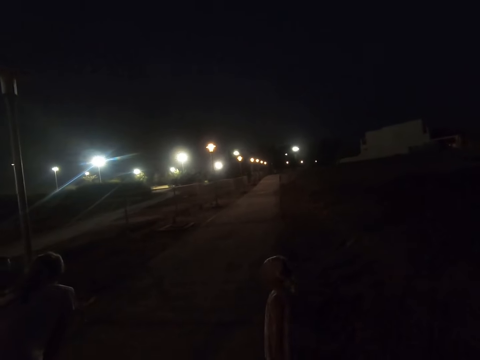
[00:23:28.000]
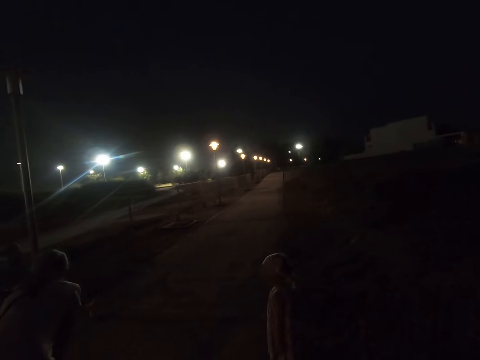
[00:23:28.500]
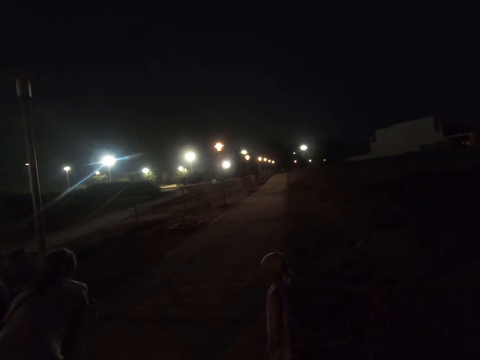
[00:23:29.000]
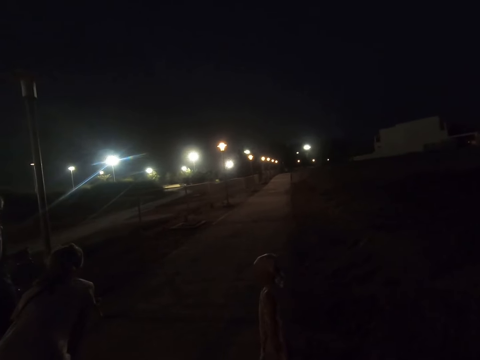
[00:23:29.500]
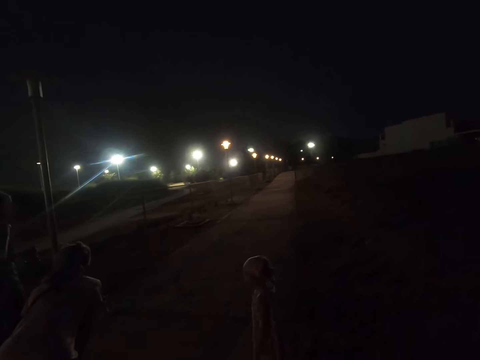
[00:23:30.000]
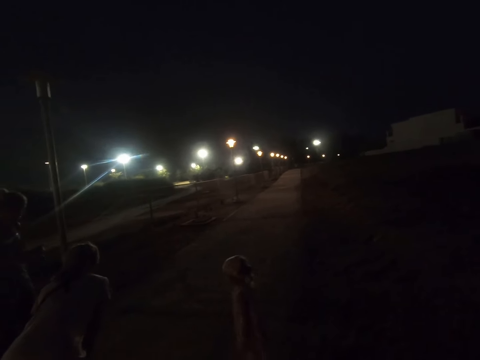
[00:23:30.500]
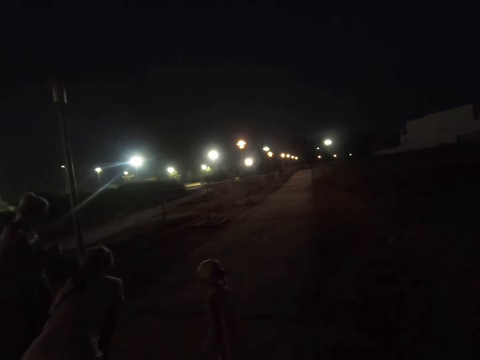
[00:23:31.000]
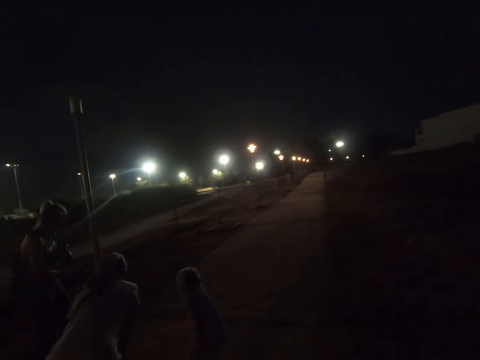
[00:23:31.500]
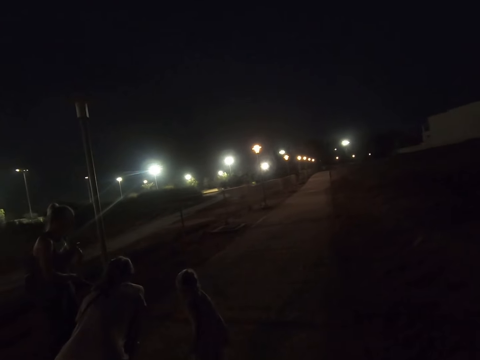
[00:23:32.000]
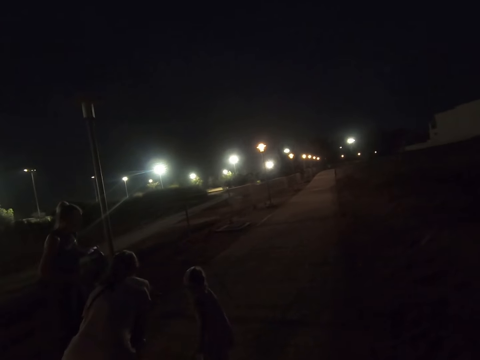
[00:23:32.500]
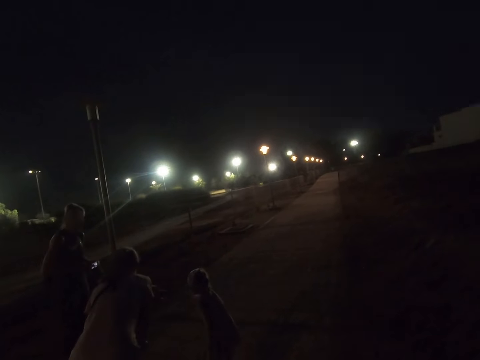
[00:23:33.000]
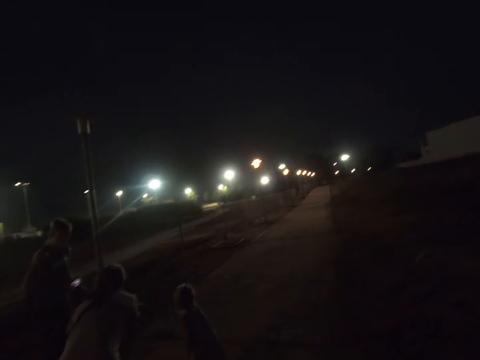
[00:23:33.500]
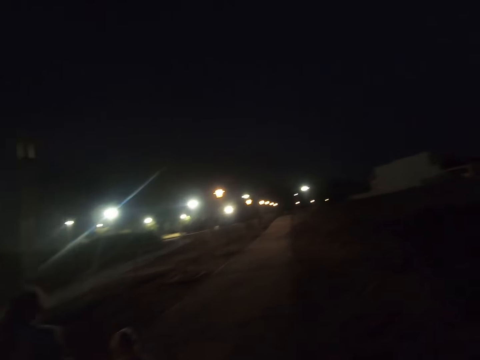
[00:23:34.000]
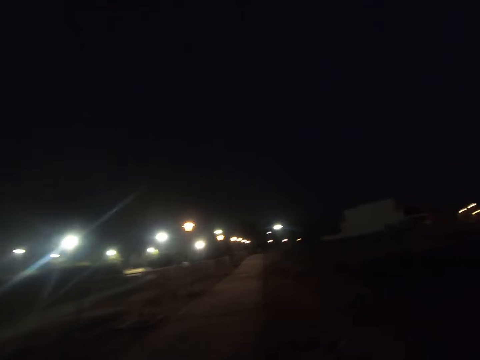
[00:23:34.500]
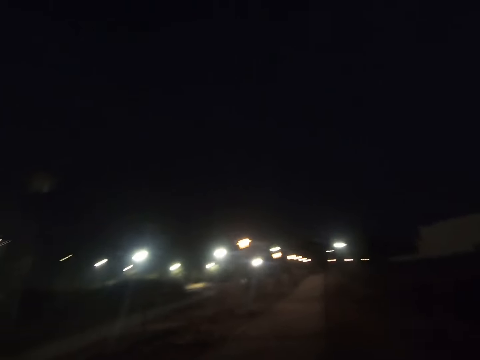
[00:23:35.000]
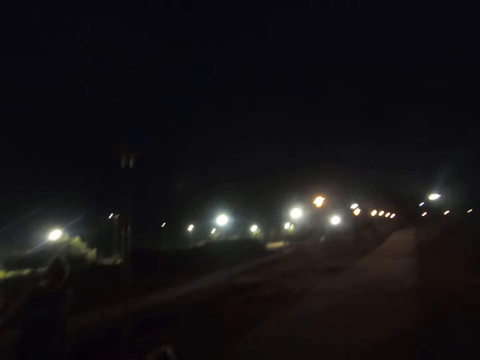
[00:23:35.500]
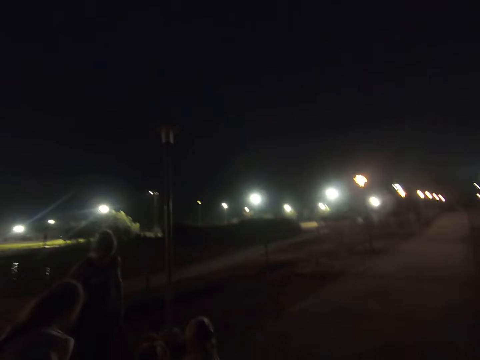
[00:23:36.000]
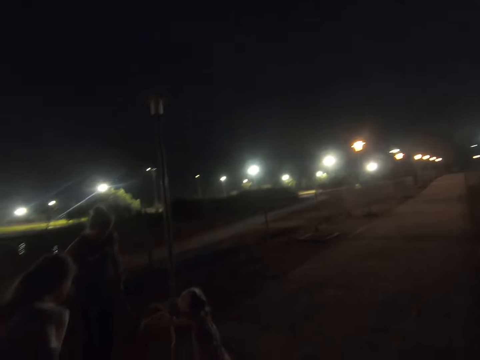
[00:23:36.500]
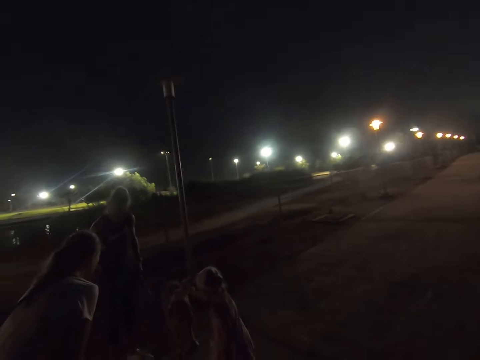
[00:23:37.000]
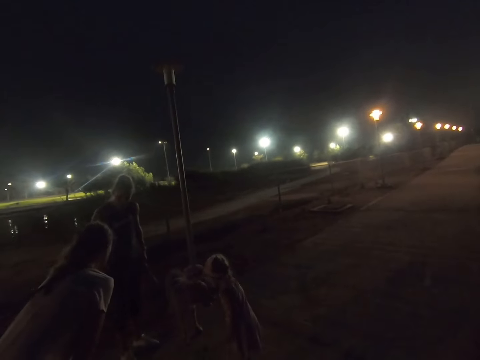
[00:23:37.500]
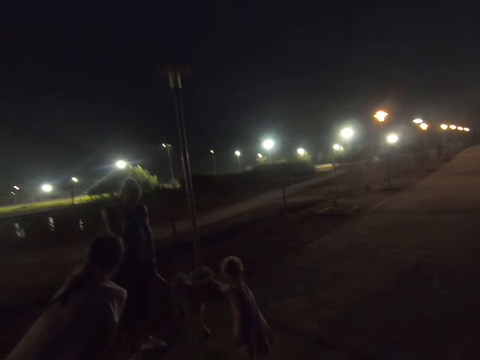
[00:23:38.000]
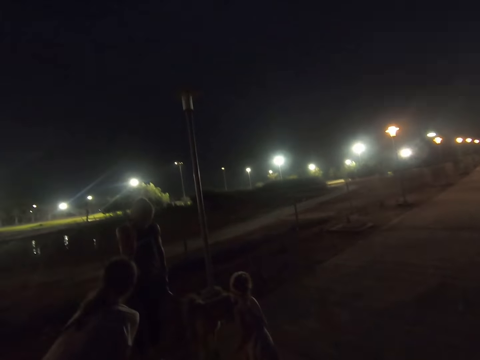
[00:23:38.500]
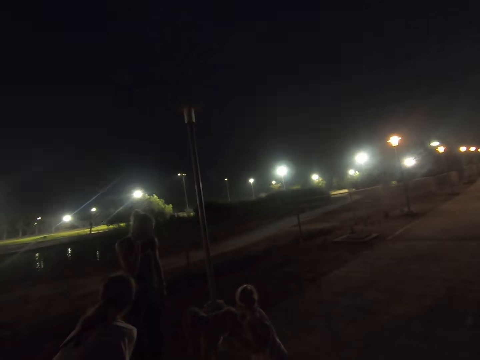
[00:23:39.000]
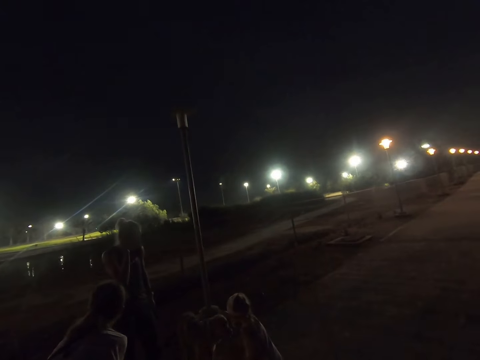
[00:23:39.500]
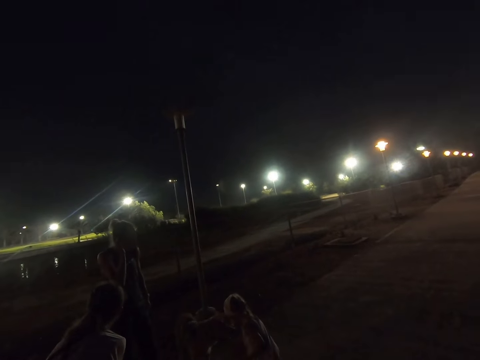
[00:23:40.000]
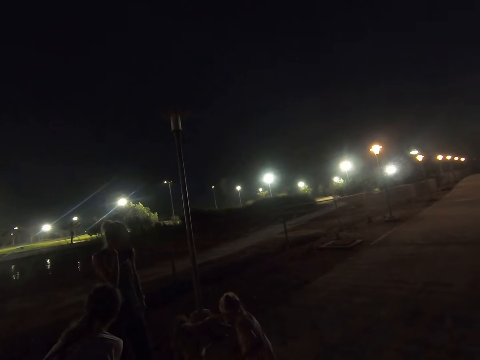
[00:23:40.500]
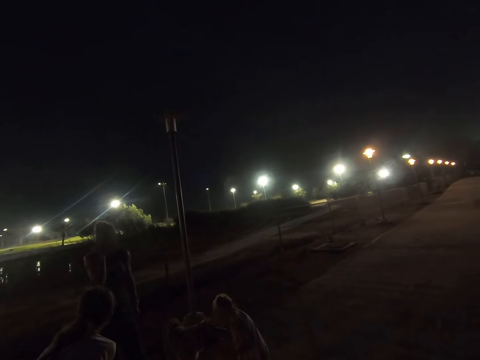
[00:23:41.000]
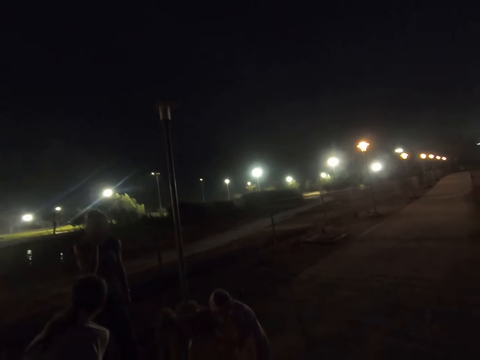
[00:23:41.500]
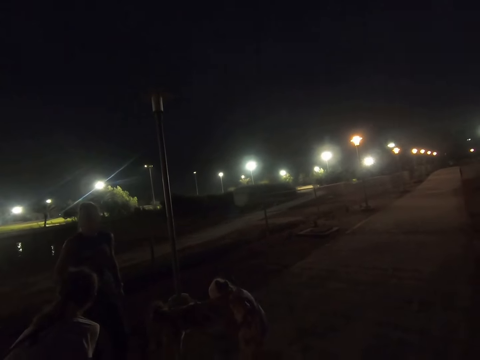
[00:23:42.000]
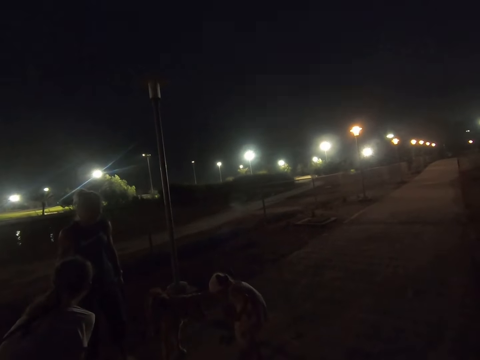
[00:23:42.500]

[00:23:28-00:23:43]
A woman dialogues with another woman. A child moves closer to a dog. The other woman holds the dog's leash. The child walks closer to a third woman. The camera wearer looks around. The child pets the dog. The other woman holds the dog's leash. The first woman dialogues with the other woman. A fourth woman scratches her ears.

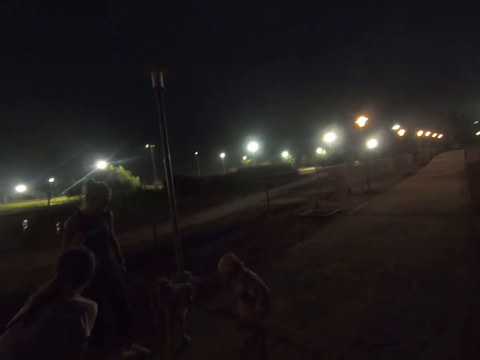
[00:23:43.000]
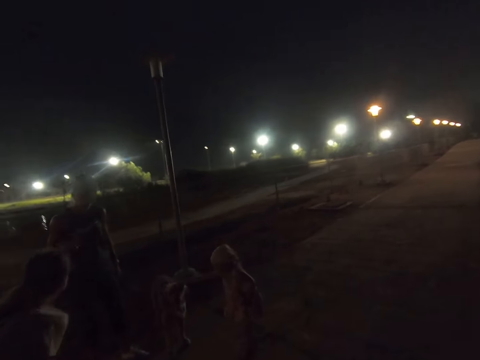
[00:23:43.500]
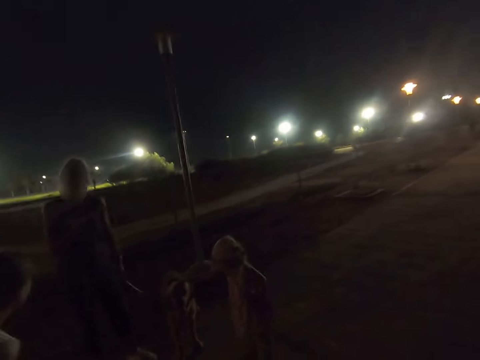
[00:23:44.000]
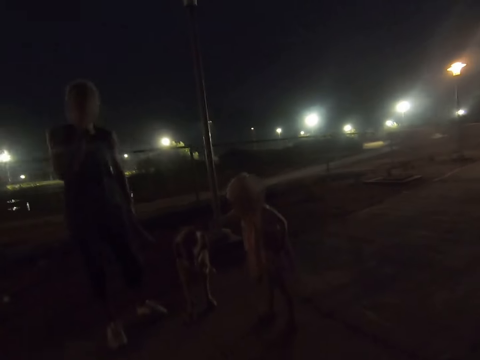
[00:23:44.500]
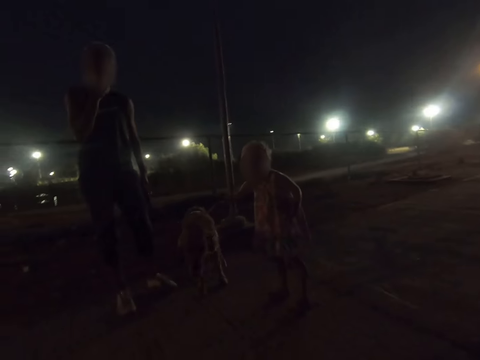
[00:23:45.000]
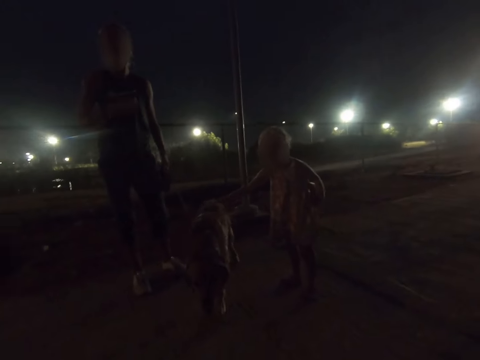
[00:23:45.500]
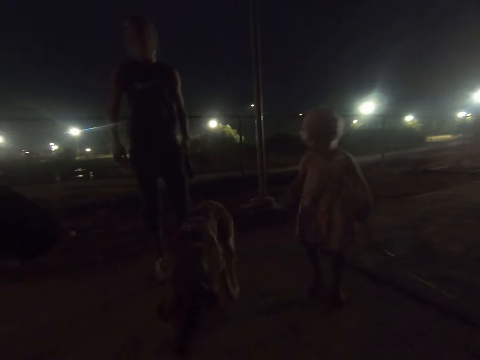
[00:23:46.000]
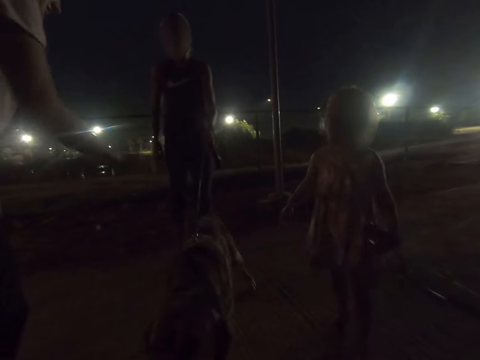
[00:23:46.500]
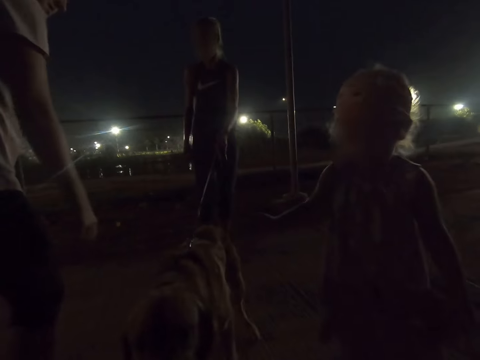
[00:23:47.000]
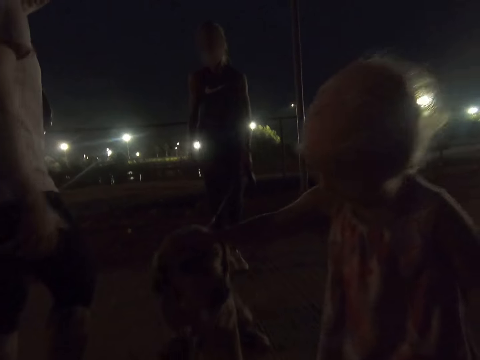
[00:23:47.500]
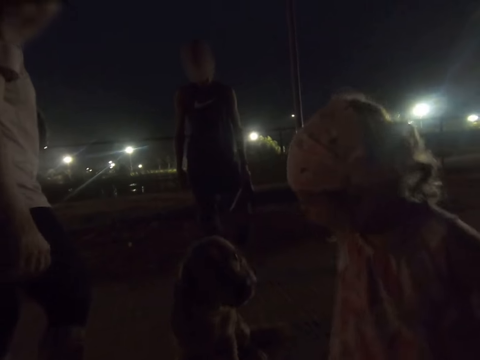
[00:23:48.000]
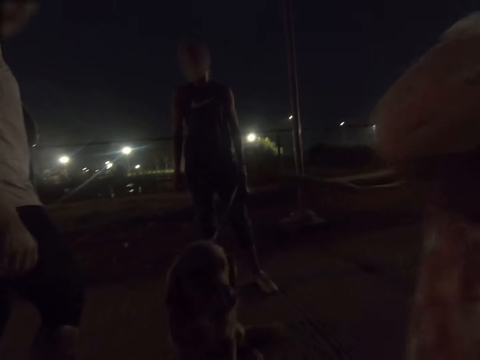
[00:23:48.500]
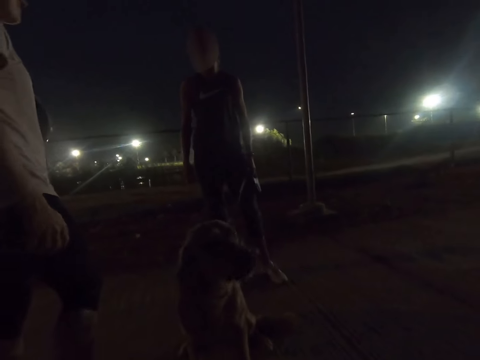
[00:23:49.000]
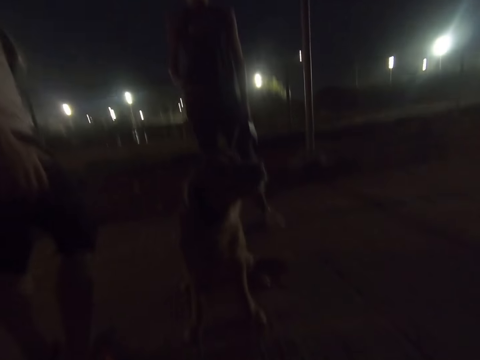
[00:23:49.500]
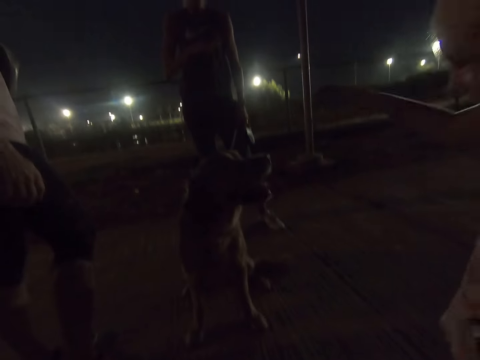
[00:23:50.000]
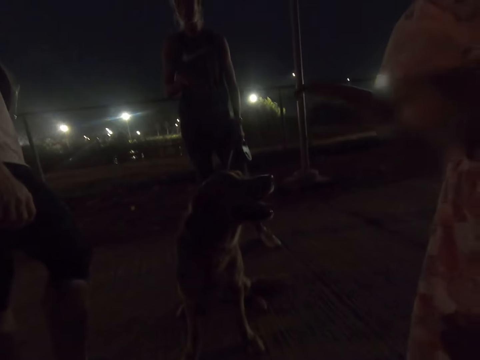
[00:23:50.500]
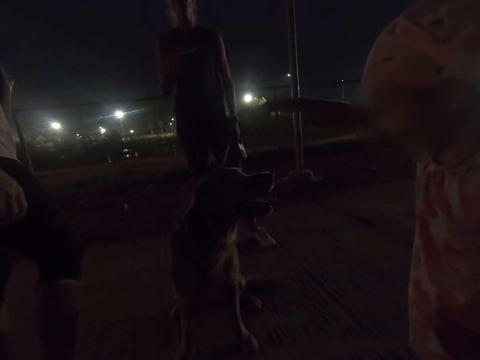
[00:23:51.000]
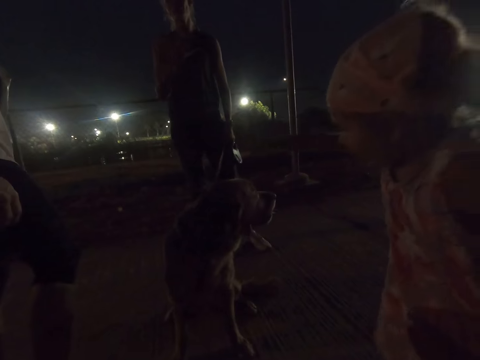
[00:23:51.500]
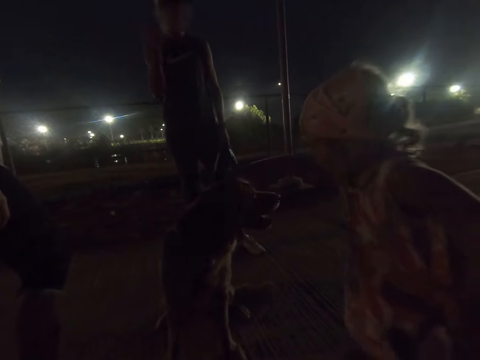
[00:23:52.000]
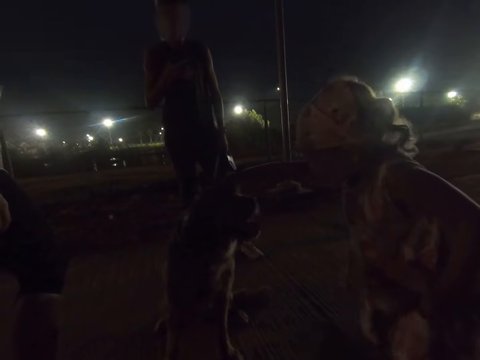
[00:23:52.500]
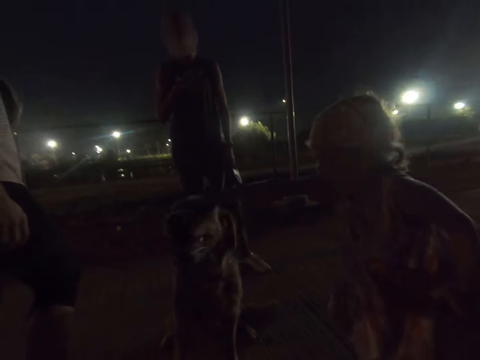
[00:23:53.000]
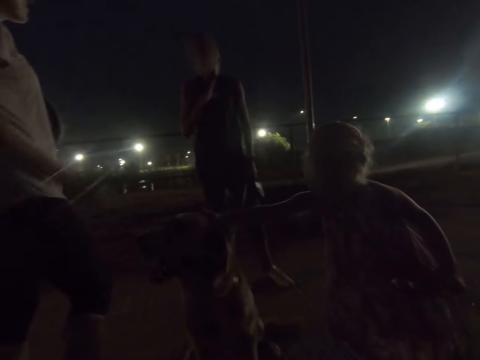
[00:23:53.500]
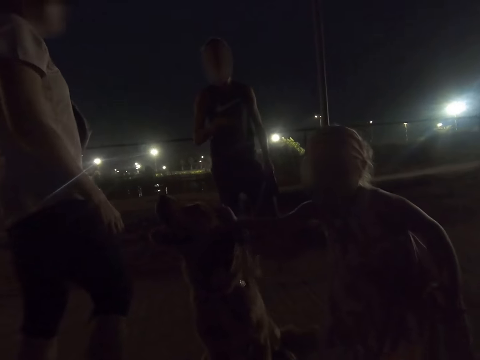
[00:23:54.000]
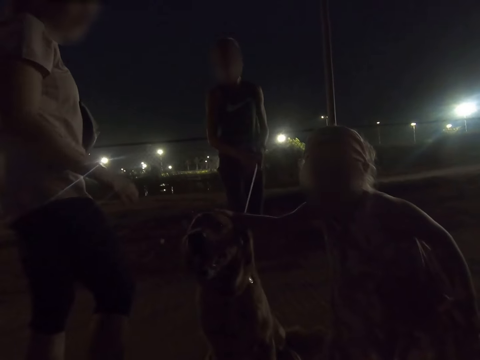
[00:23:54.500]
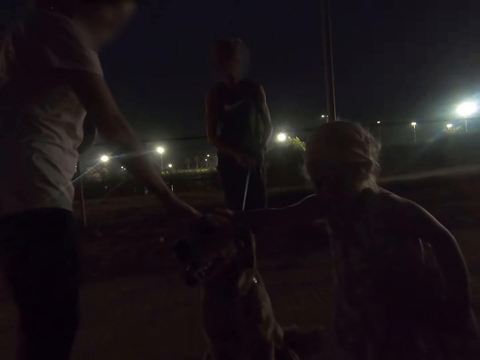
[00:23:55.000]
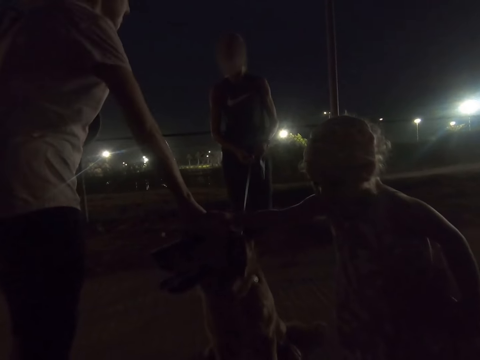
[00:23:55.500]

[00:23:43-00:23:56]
A girl pets a dog. A woman dialogues with another woman. The other woman holds the dog's leash. The first woman dialogues with the other woman. The other woman holds the dog's leash. A child pets the dog. The girl pets the dog again. A third woman pets the dog. The other woman holds the dog's leash. The first woman dialogues with the other woman. The first woman and the child pet the dog.
